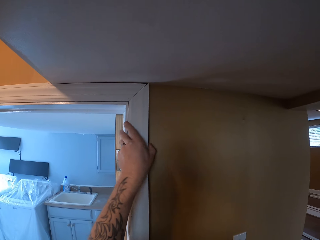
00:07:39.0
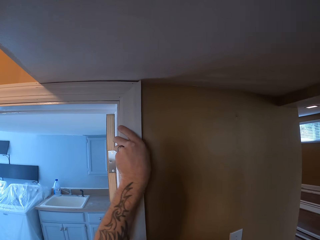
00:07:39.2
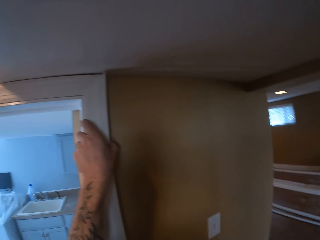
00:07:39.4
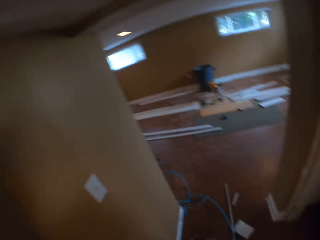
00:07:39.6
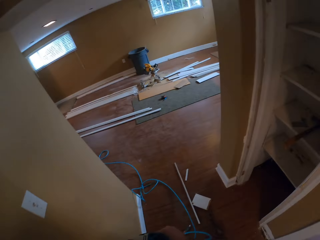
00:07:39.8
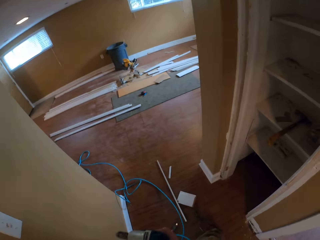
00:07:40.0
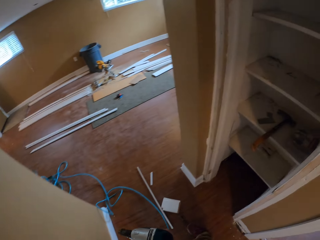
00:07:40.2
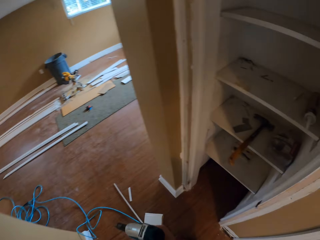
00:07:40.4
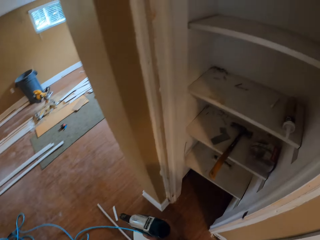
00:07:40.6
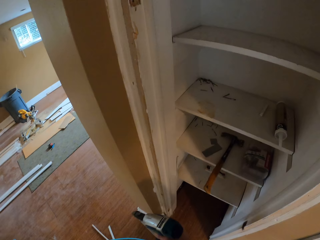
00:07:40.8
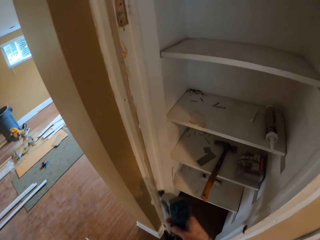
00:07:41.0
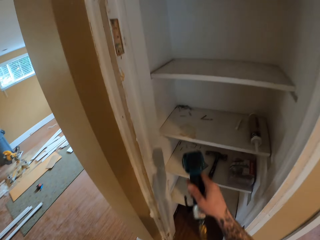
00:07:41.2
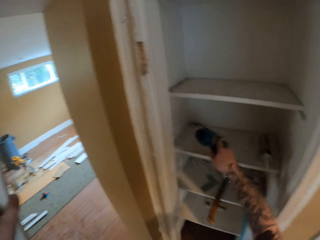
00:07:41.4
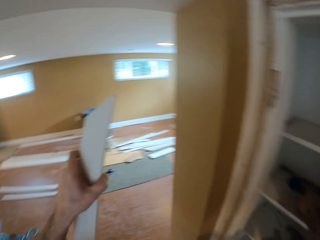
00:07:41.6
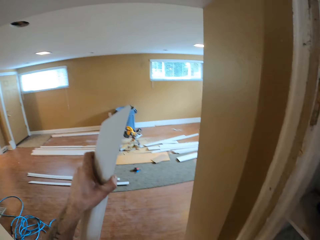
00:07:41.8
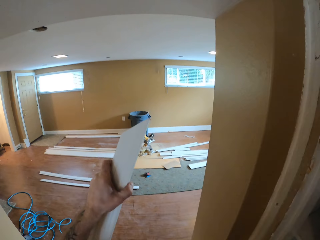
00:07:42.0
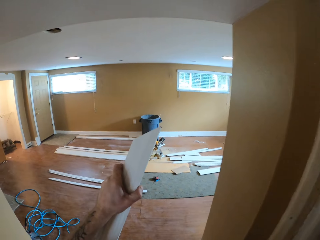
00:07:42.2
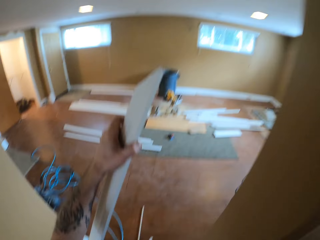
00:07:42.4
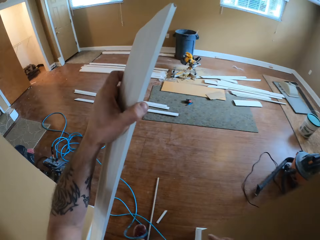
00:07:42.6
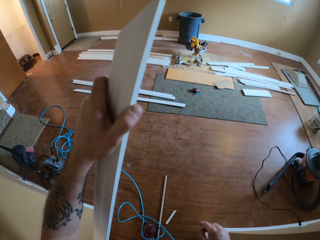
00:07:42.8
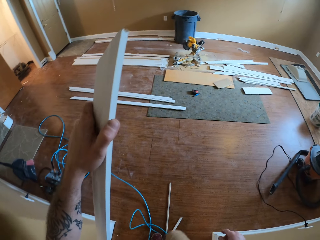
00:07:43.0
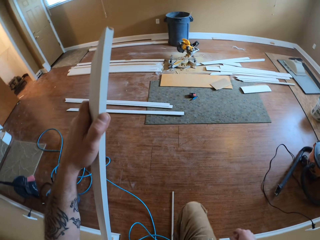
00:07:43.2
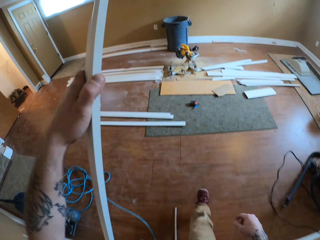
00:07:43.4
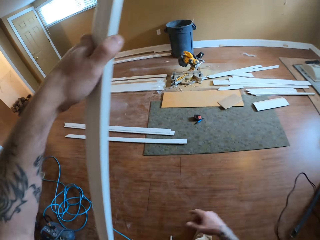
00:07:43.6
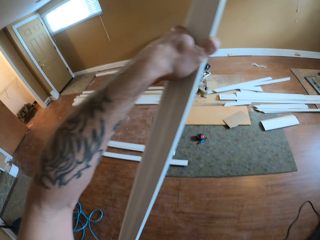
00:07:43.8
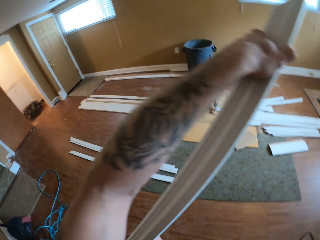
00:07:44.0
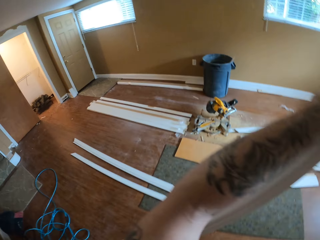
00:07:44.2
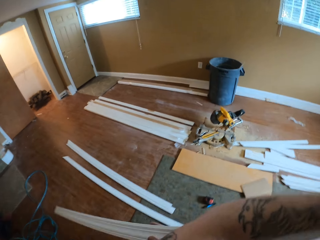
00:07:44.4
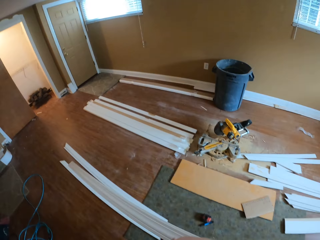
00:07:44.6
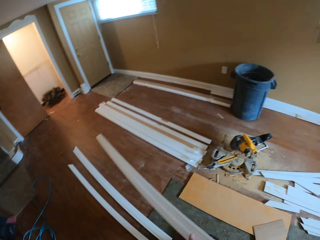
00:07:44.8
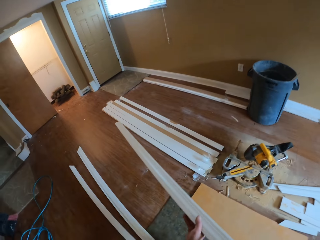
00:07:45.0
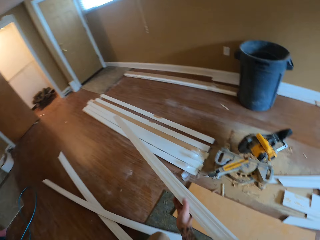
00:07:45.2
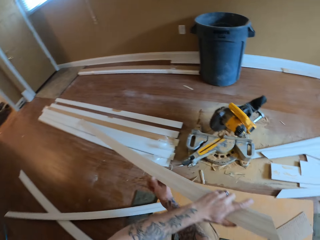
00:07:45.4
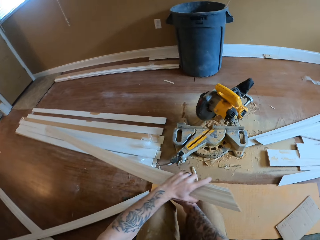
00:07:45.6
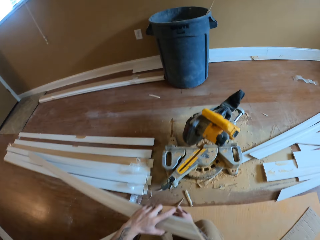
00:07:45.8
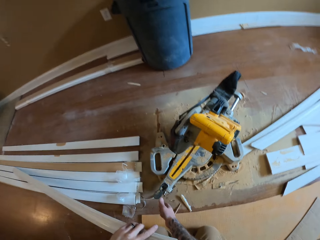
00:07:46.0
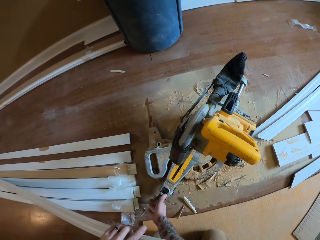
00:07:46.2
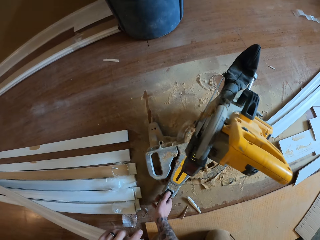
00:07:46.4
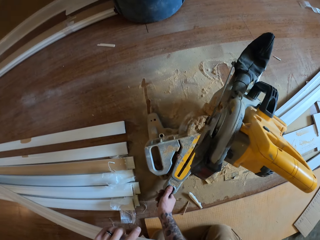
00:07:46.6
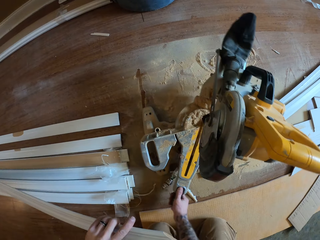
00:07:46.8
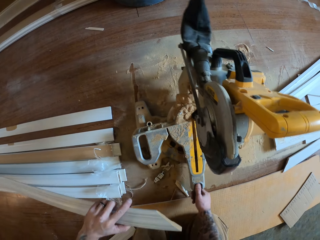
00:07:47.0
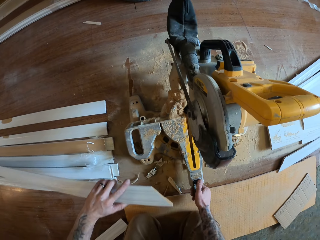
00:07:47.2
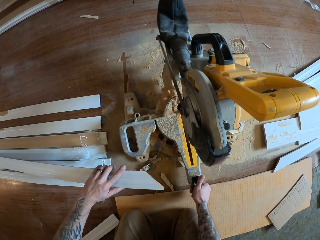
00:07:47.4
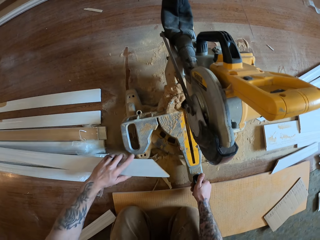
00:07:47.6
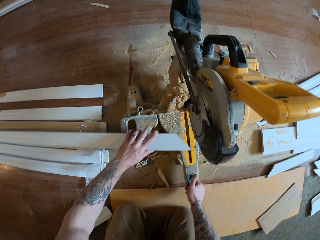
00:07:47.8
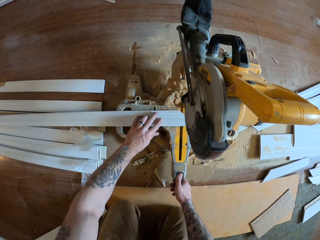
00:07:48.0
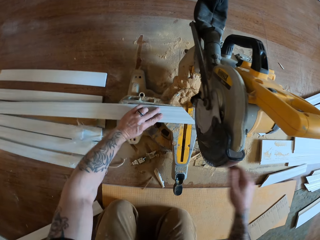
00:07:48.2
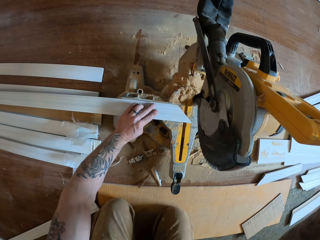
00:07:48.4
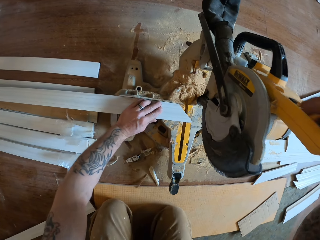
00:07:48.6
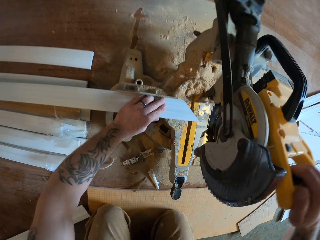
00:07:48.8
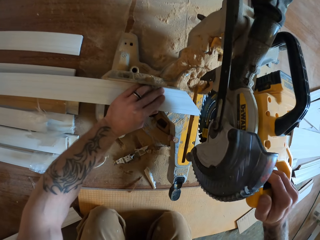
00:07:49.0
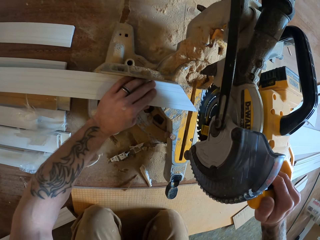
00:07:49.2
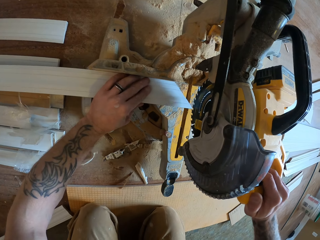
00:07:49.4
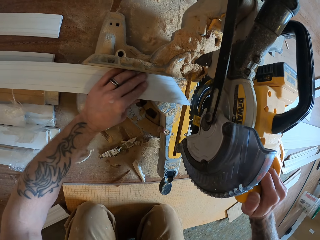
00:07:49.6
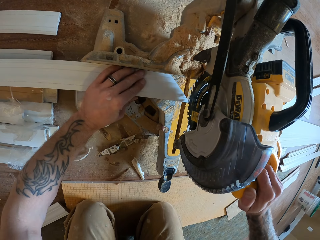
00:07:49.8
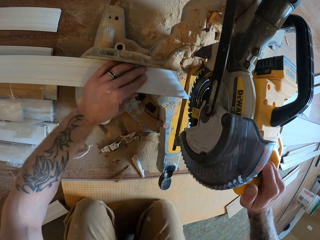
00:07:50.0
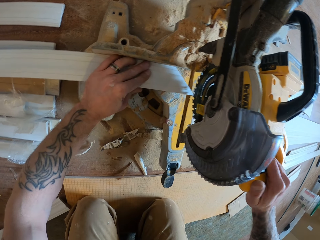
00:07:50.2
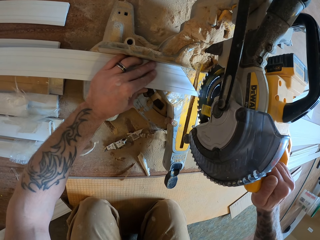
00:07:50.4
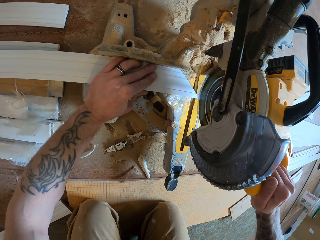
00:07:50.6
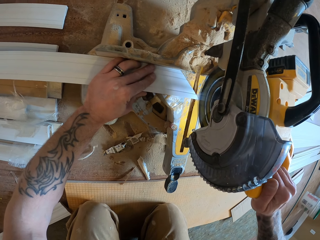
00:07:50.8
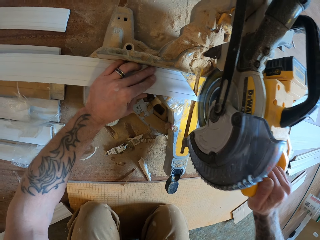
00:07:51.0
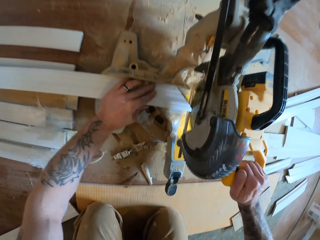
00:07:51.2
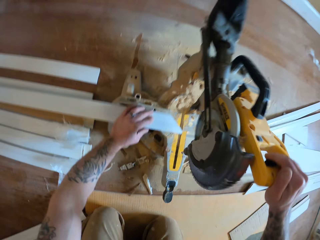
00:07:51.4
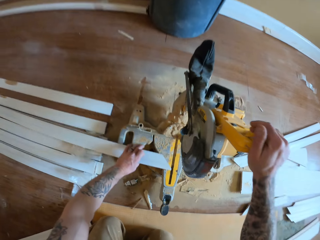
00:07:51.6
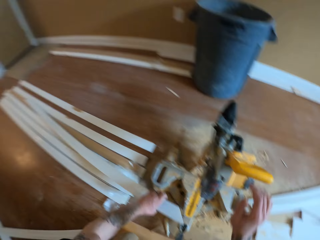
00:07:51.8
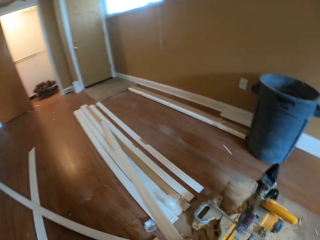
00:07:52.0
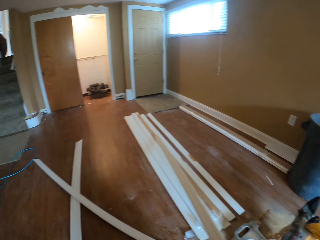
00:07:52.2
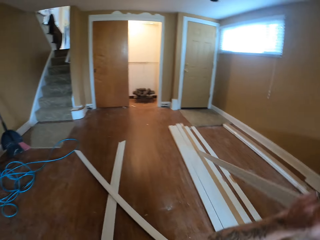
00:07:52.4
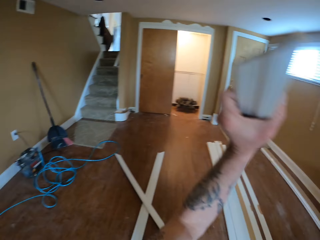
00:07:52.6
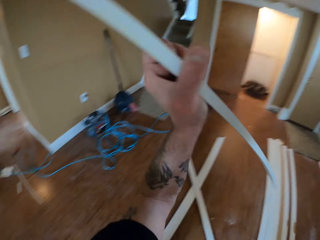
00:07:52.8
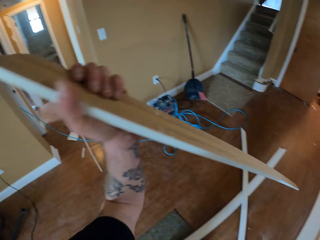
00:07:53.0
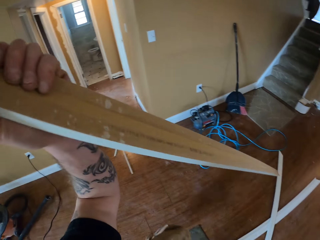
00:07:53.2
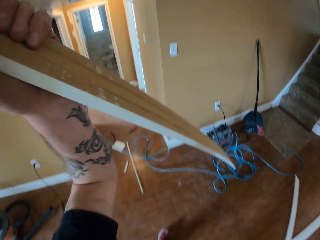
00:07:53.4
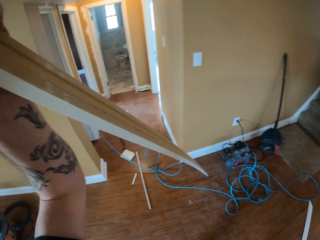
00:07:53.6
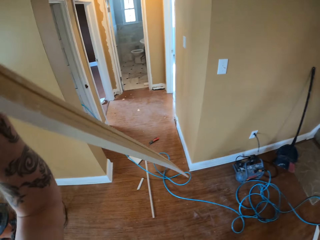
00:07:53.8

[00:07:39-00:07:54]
The camera wearer puts the machine on the drawer. They adjust the rotate saw. They position the wood on the rotate saw. They cut the wood with the machine. They turn on the rotate saw. They take the wood.

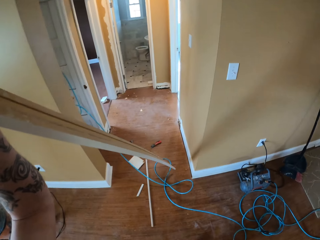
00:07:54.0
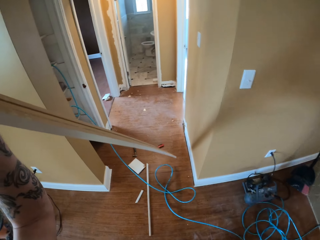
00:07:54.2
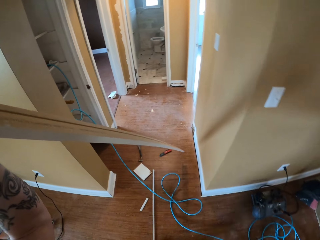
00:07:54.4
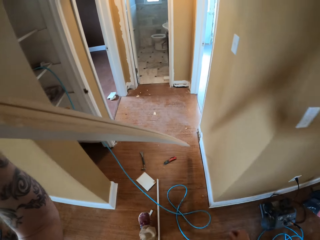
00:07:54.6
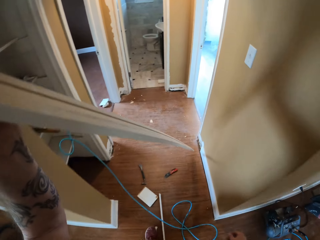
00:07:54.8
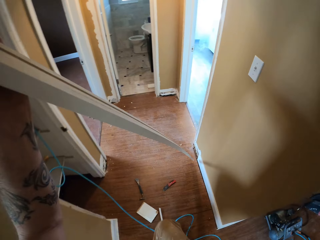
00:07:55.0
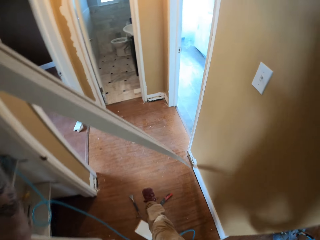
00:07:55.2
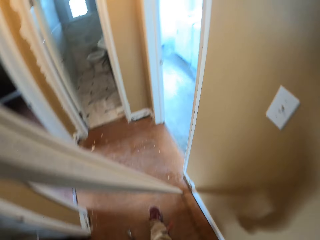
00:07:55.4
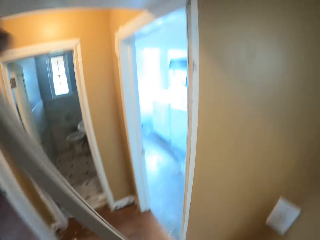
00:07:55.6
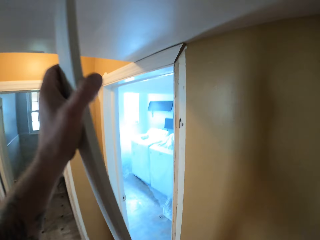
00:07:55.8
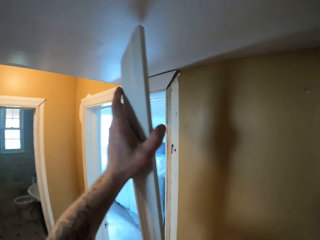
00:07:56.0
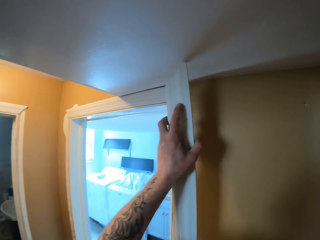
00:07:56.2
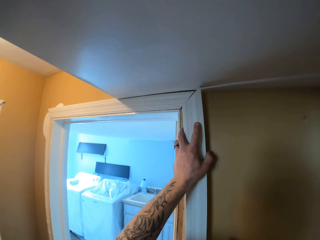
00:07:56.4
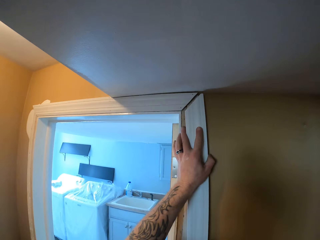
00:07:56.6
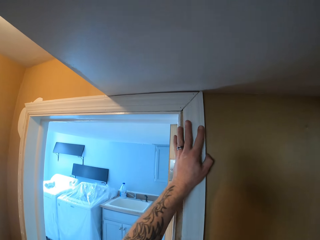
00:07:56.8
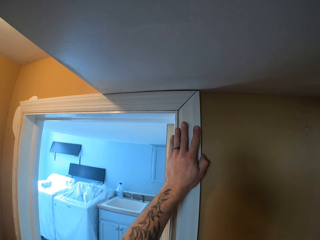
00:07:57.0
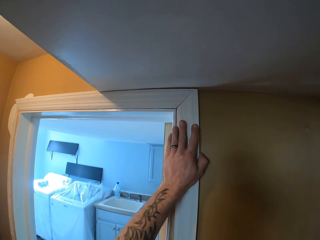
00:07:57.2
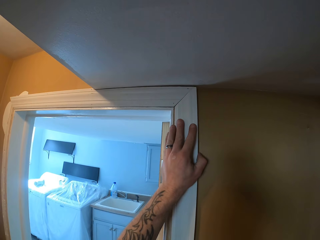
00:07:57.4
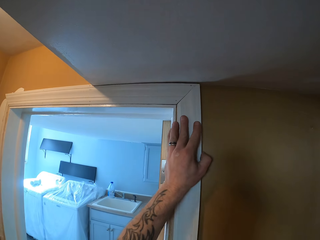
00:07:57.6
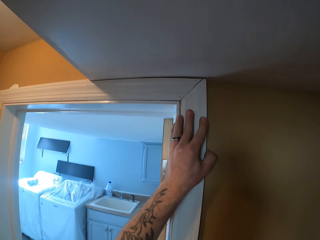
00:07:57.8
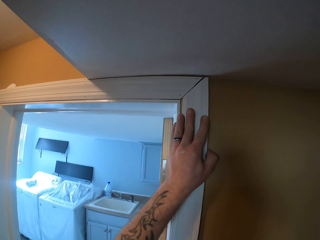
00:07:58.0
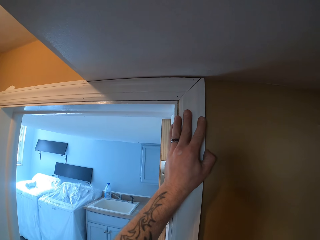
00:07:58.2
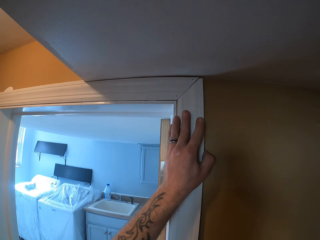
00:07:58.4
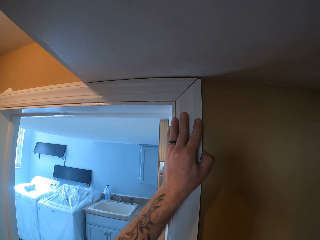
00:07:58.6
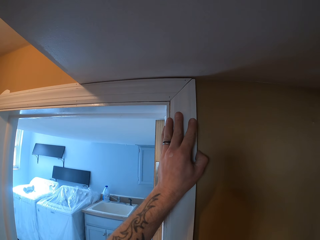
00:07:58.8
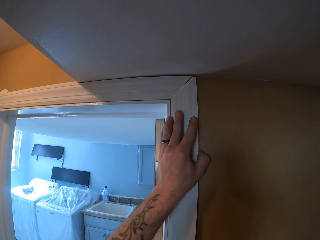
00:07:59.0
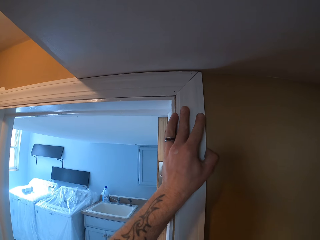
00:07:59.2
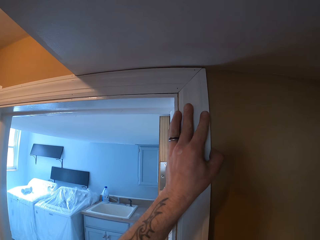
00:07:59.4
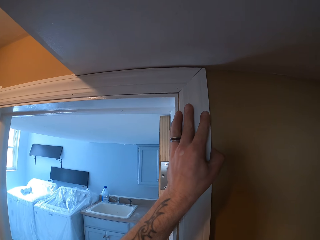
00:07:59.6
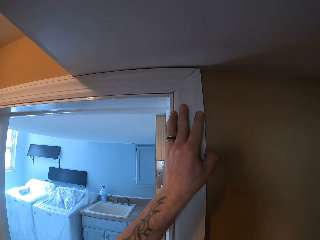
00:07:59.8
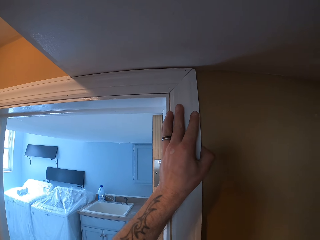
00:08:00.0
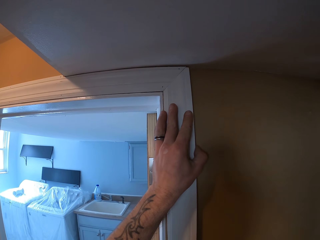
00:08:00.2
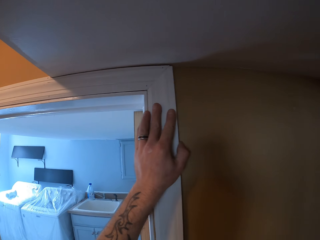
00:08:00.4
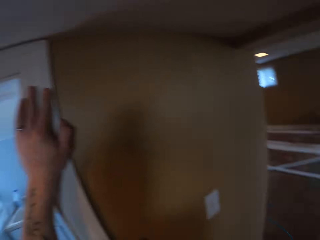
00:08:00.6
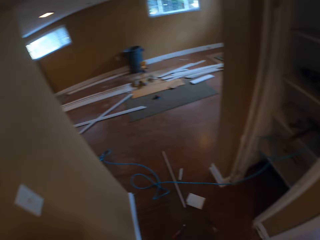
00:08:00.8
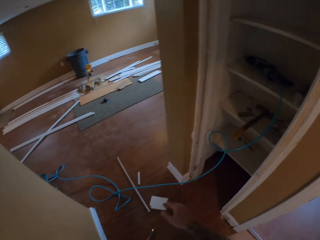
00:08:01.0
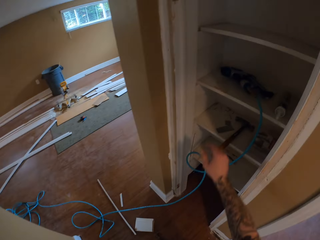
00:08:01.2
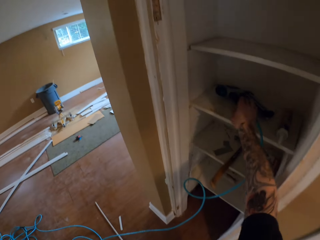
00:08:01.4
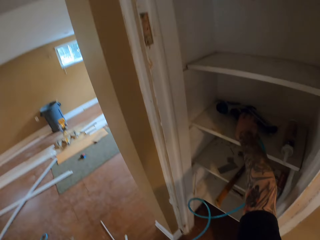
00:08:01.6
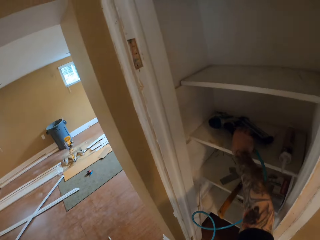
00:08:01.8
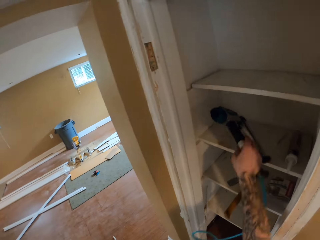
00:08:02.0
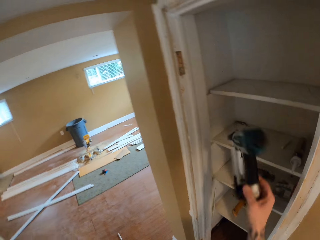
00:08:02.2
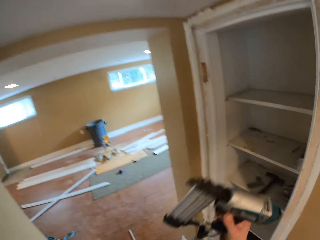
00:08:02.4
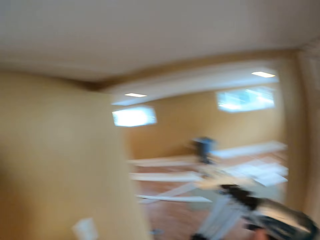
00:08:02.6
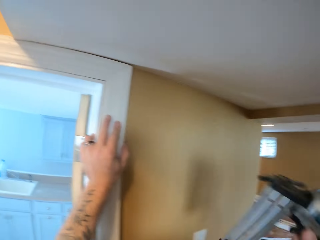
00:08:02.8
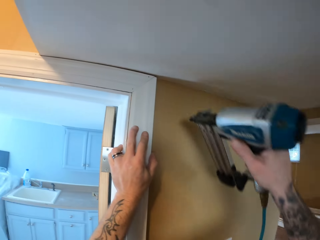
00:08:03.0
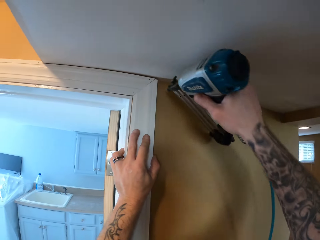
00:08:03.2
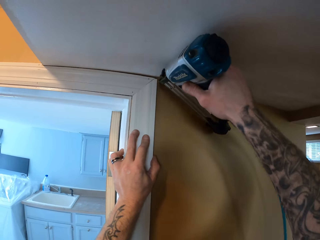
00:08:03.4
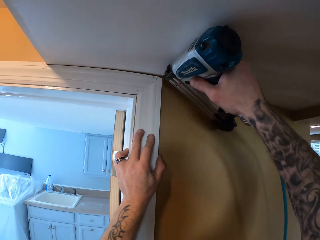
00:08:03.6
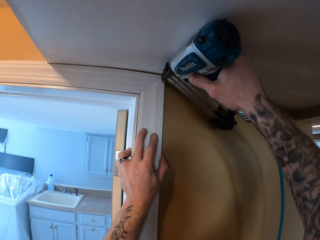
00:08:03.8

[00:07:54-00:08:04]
The camera wearer walks in the house. They place the wood on a door frame. They fix the wood on the wall. They pick up the machine. They carry a nail gun.
